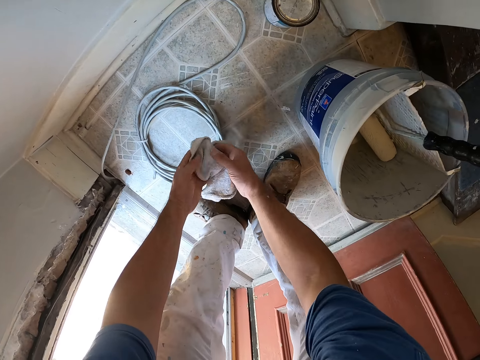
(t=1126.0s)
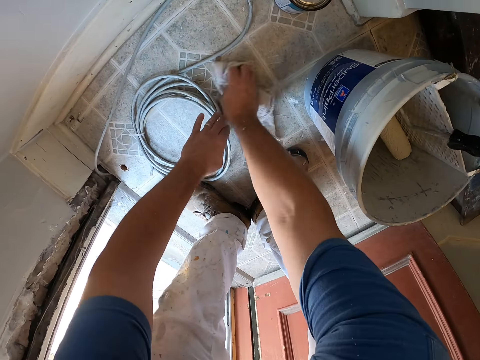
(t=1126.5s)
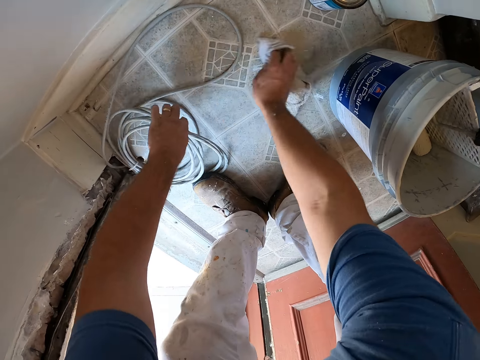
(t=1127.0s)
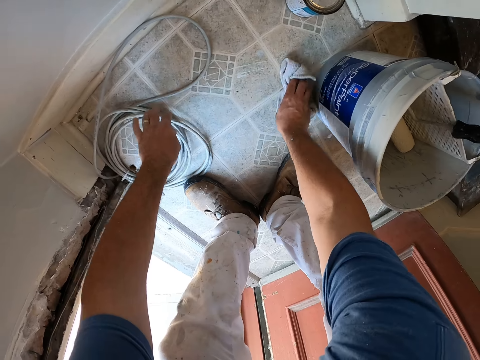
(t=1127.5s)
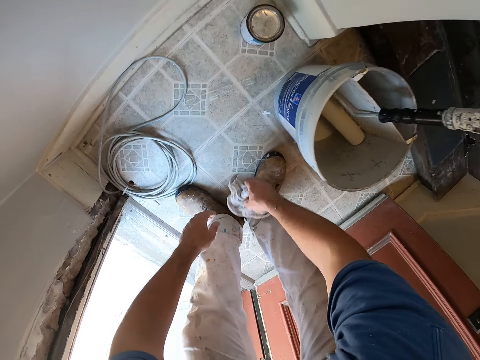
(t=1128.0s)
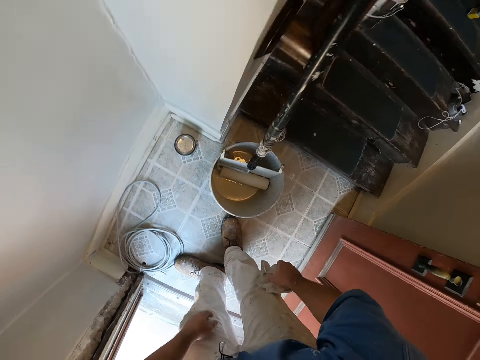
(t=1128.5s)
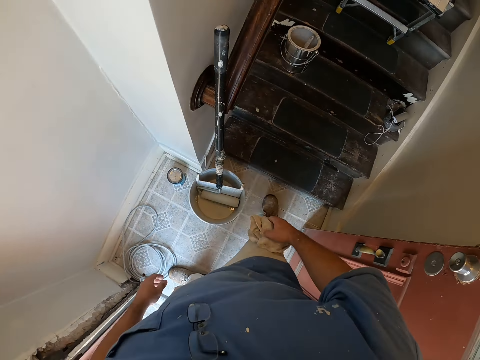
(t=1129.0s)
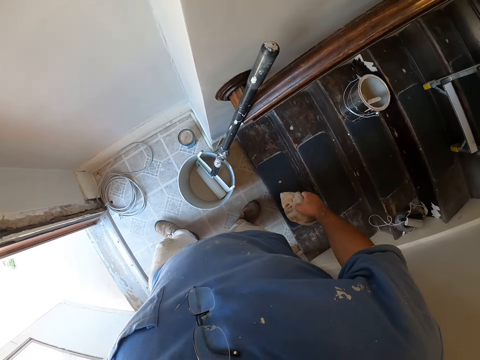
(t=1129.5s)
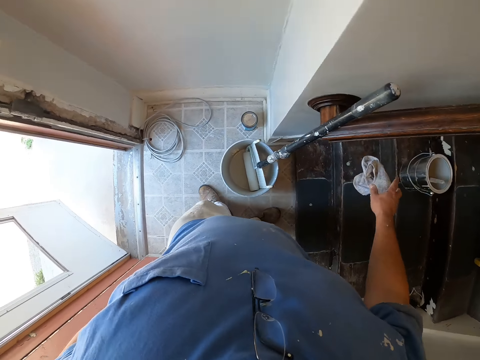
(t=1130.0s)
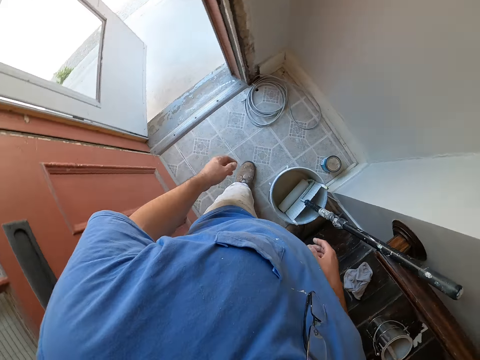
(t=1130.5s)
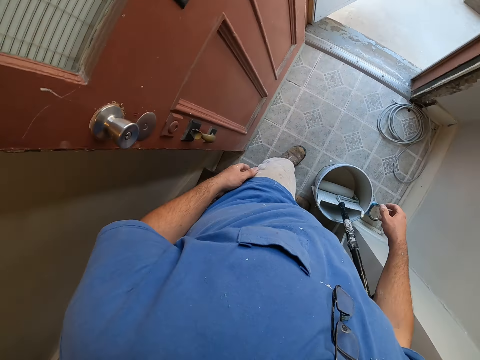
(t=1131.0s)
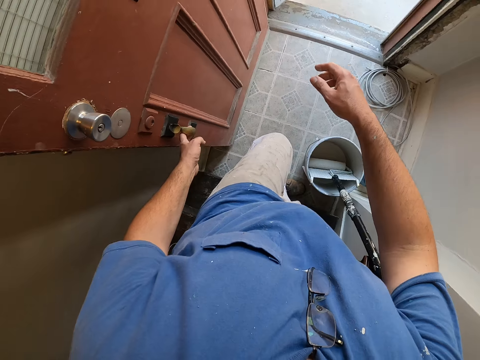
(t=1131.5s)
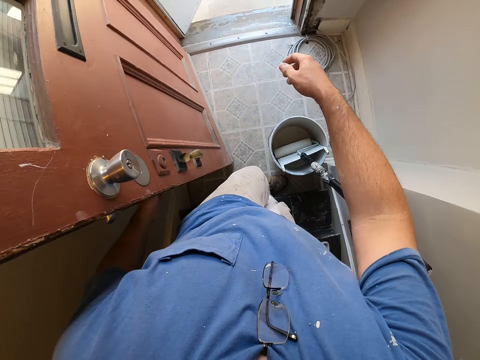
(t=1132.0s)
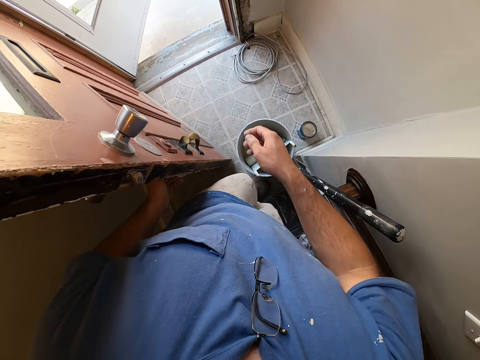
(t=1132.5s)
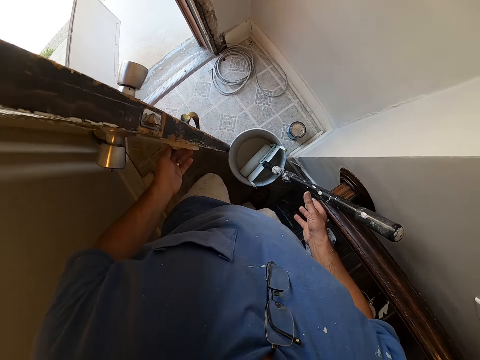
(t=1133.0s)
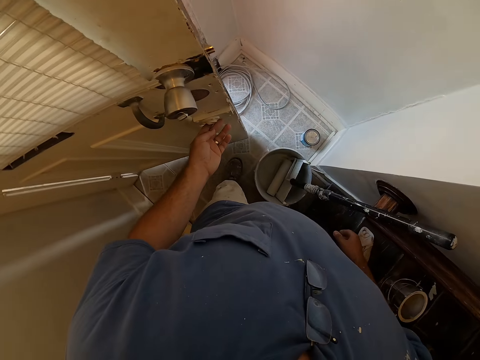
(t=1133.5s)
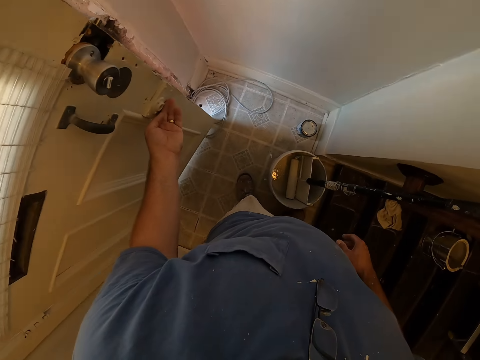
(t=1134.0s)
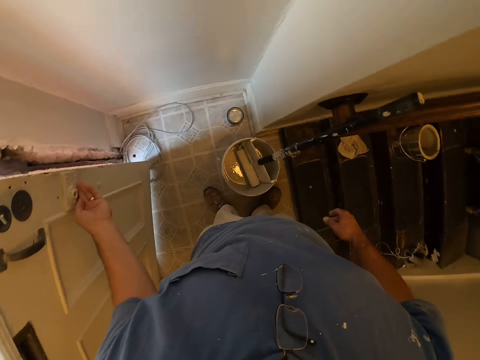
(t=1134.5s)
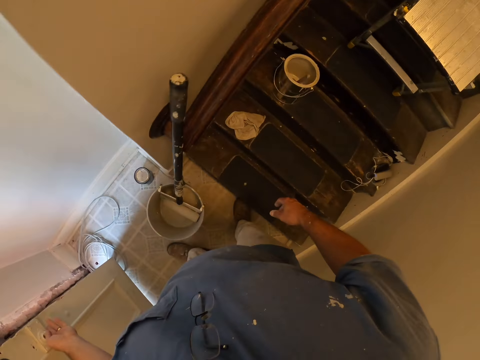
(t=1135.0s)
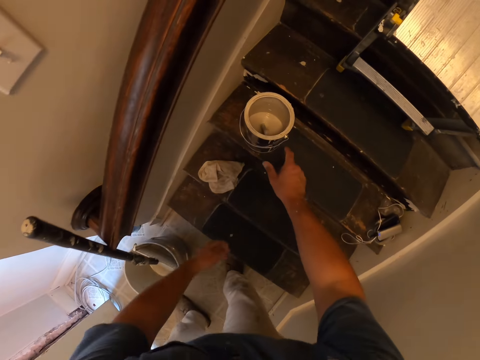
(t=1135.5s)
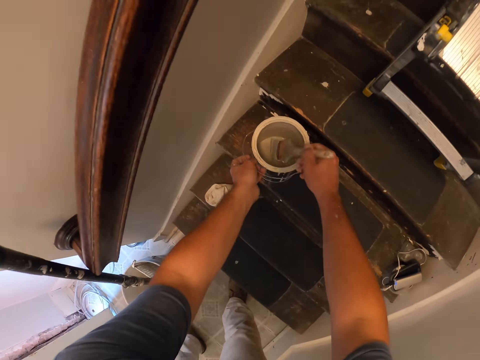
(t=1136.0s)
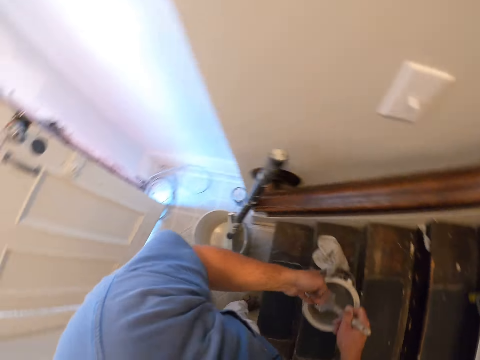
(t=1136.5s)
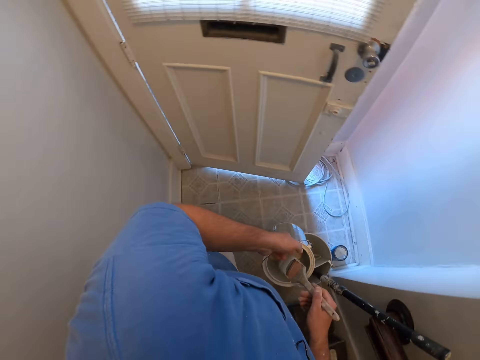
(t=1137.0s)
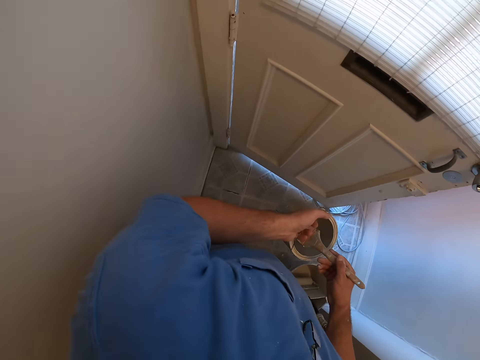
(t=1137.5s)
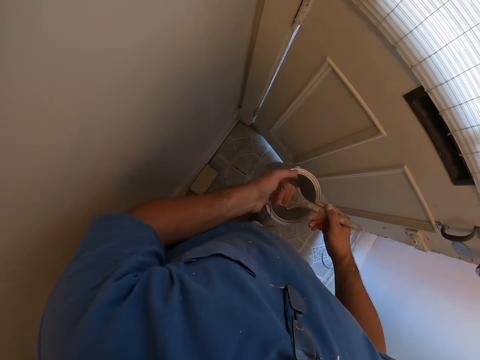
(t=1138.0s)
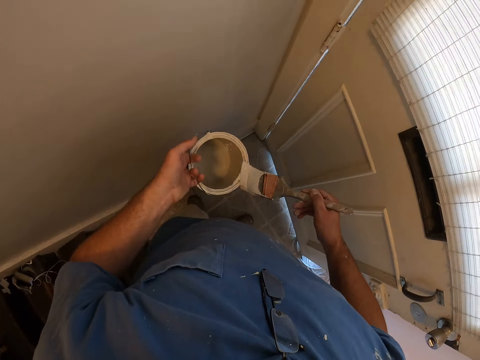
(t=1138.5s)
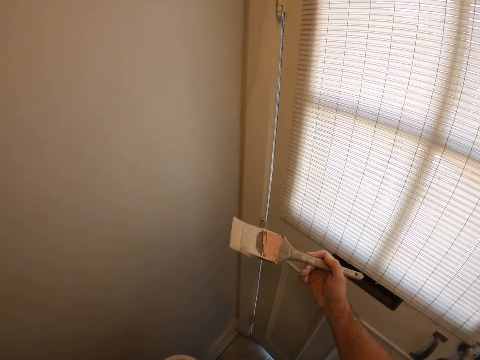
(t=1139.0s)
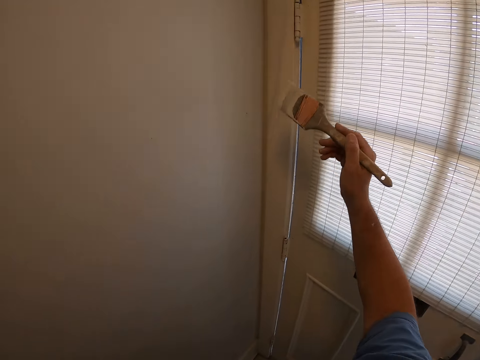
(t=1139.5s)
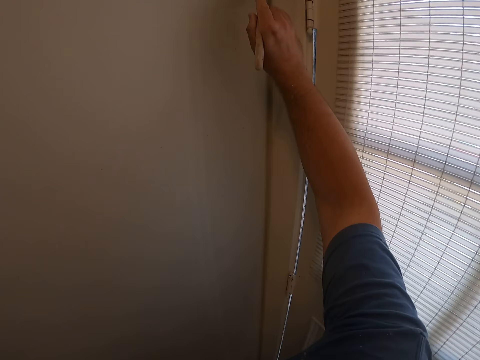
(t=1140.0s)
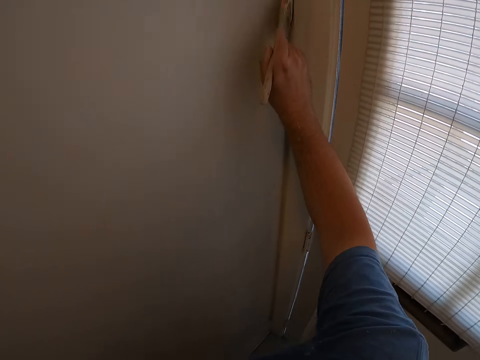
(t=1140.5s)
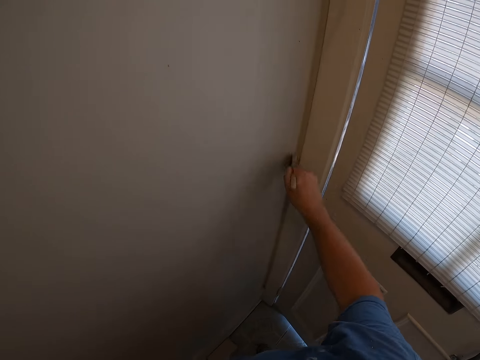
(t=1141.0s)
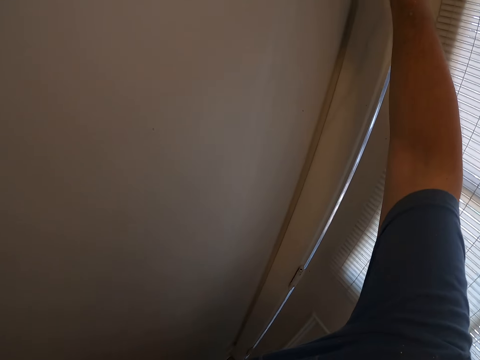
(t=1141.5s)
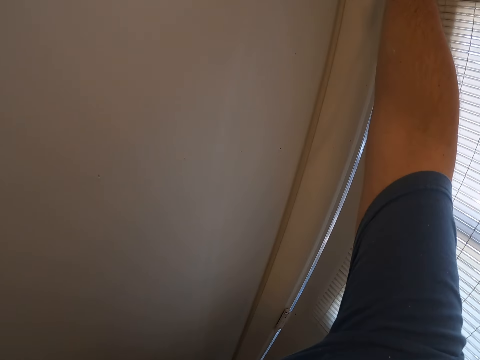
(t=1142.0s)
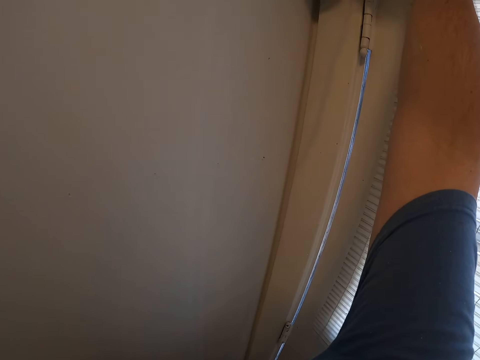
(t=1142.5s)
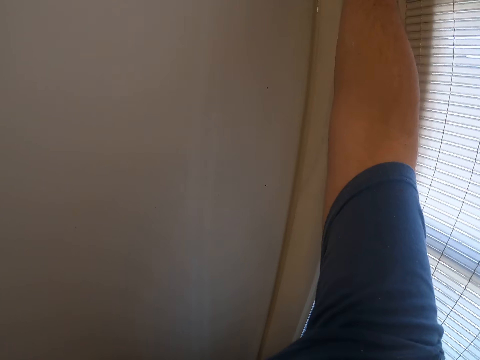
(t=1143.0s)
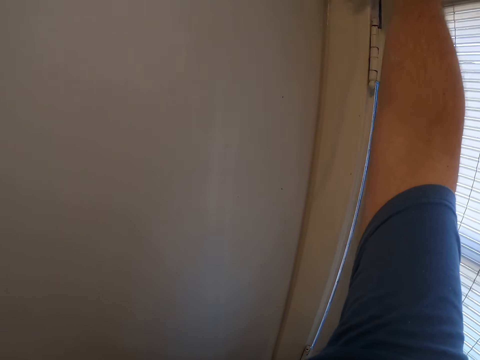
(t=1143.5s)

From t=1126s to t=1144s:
The camera wearer pushes a cable. They walk in the house. They drop the piece of cloth on the stairs. They close the apartment door. They pick up a paint can and a paint brush from the stairs. They hold the paint tin. They scoop the paint with the paint brush. They take the paint brush out of the paint can. They paint the wall with the paint brush.

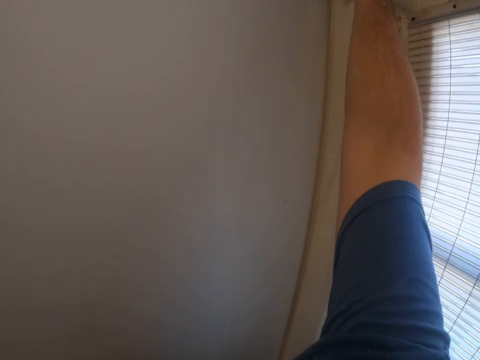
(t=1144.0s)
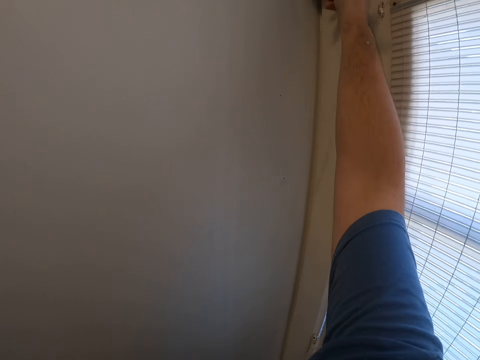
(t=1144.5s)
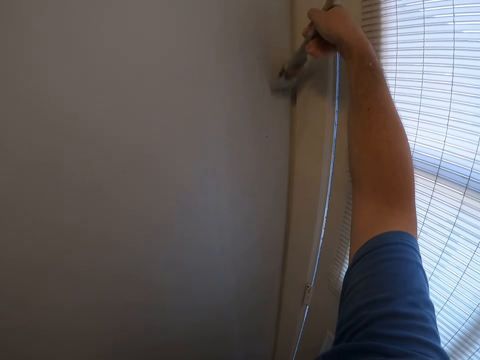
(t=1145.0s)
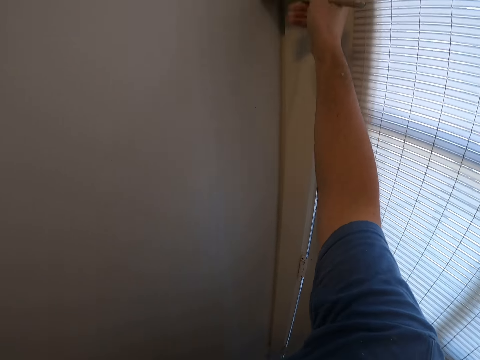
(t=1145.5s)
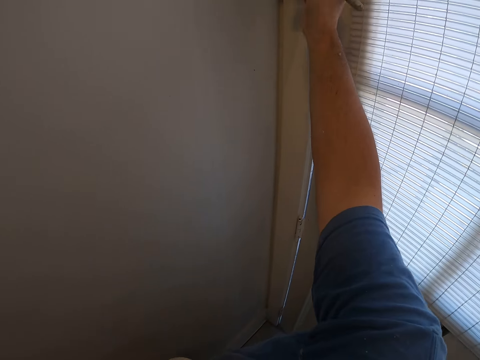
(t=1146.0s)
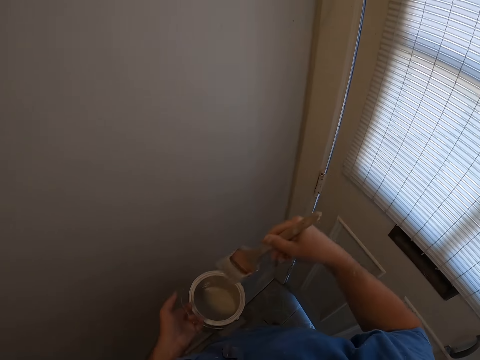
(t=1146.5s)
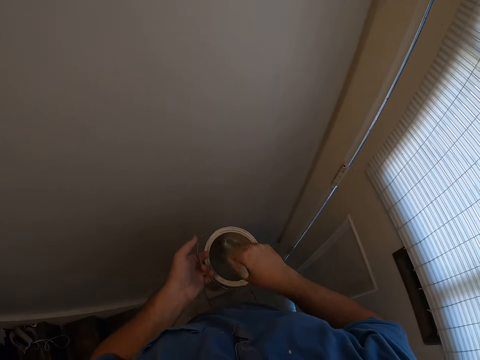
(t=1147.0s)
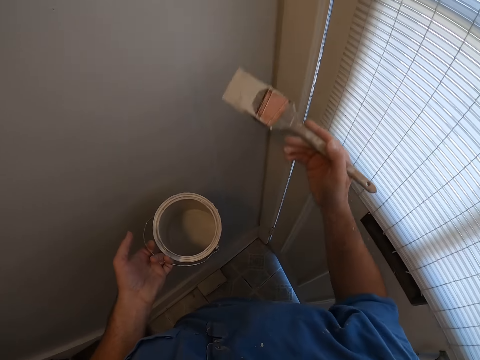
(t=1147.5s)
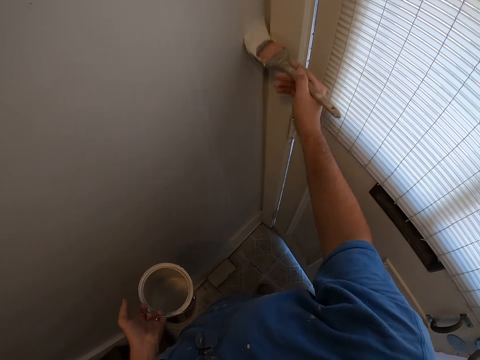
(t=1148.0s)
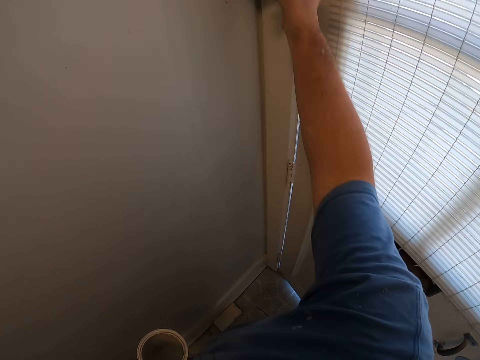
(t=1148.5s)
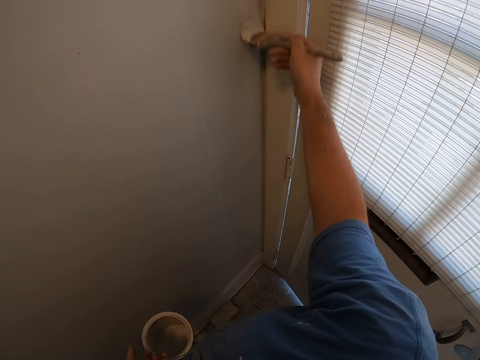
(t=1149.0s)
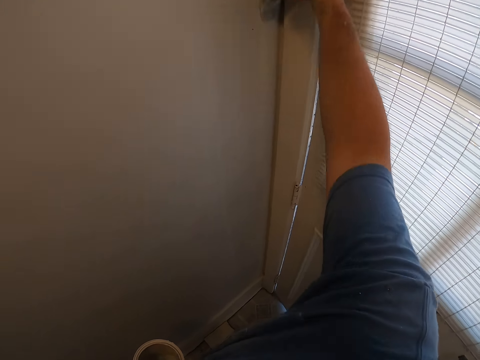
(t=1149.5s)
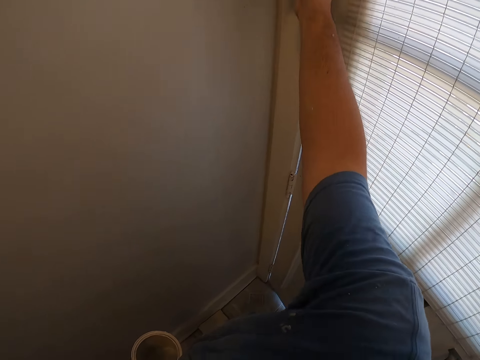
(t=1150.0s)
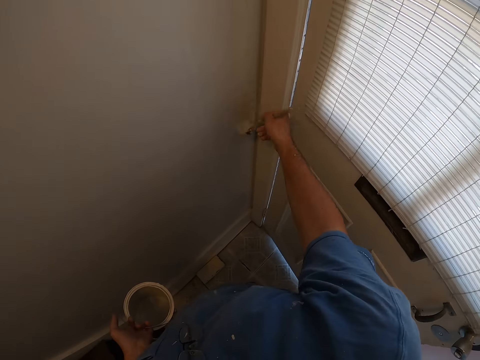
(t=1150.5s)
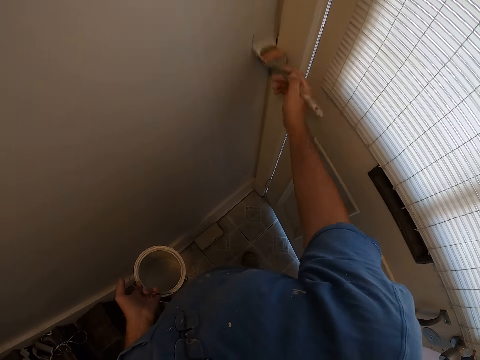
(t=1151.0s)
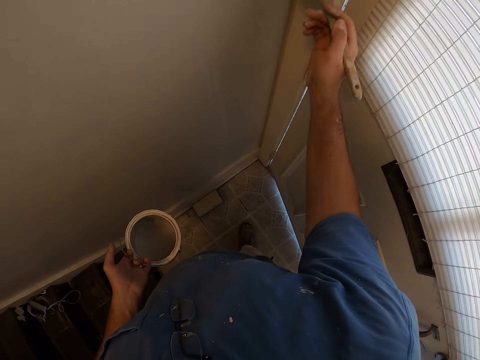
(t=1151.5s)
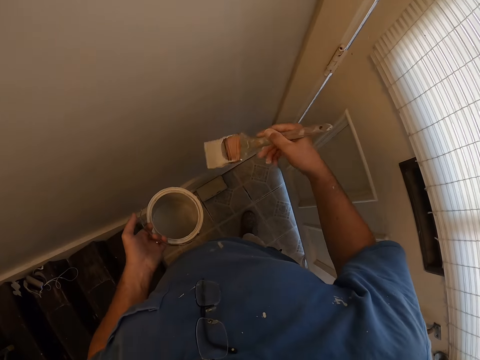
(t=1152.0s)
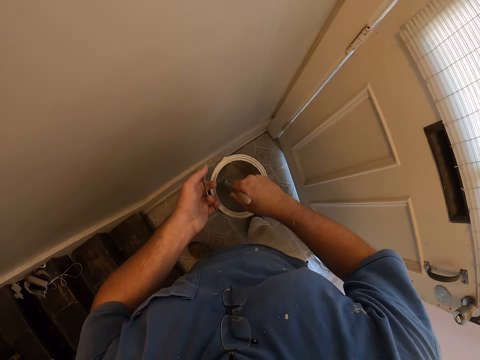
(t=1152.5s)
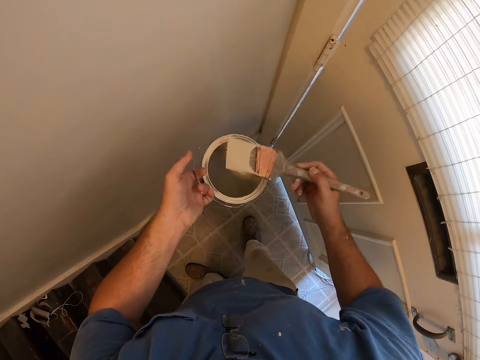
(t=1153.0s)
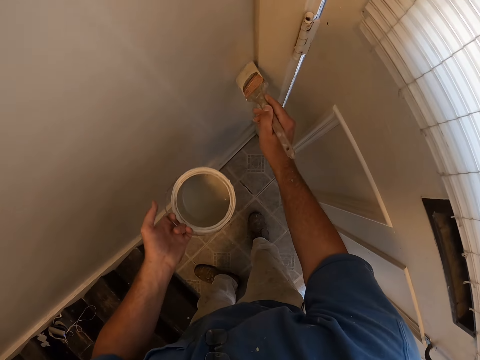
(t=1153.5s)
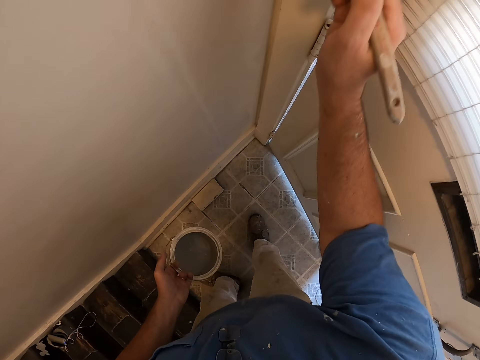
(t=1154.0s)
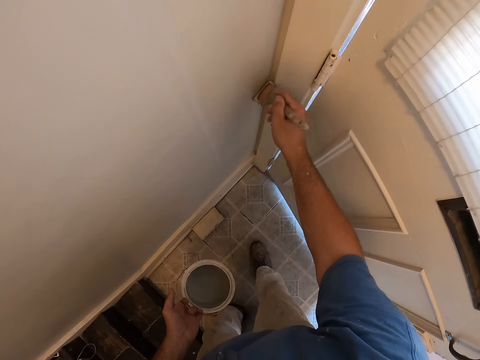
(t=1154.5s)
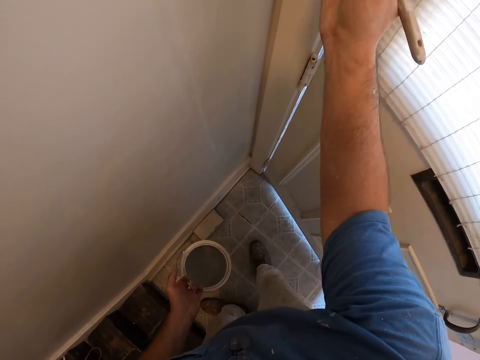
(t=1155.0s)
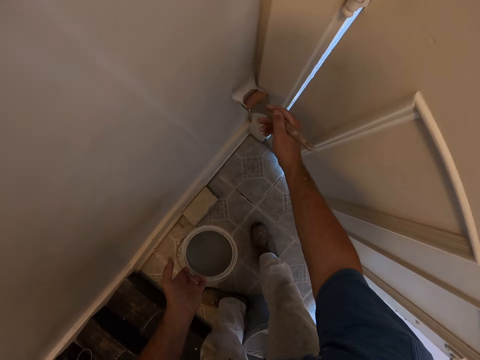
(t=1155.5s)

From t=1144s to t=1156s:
The camera wearer takes some paint from the paint can with the paint brush. They paint the wall with the paint brush. They take some paint from the paint can with the paint brush. They paint the wall with the paint brush.
